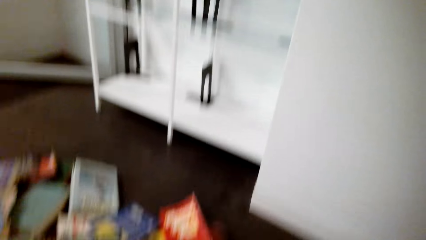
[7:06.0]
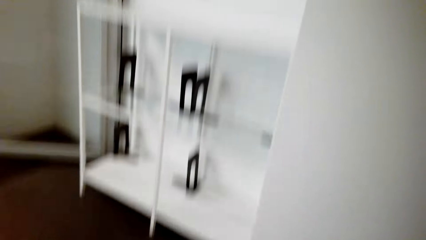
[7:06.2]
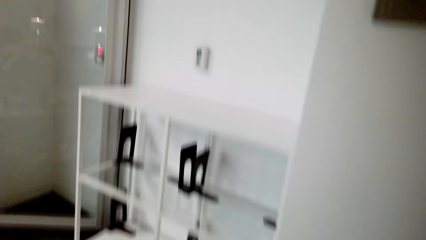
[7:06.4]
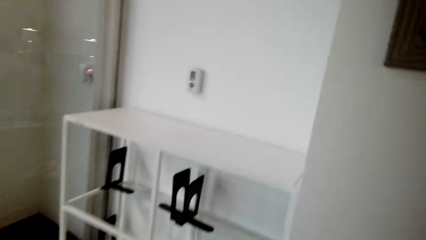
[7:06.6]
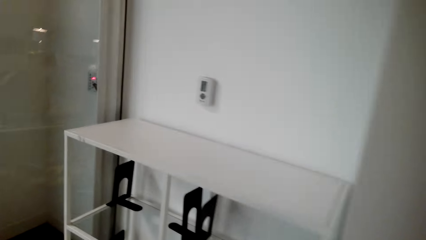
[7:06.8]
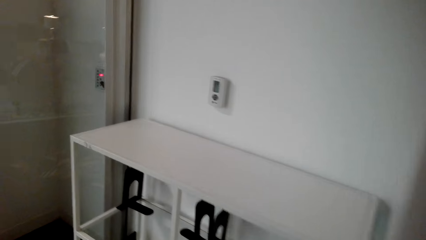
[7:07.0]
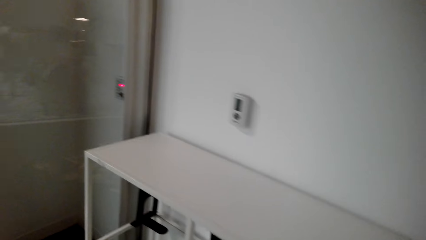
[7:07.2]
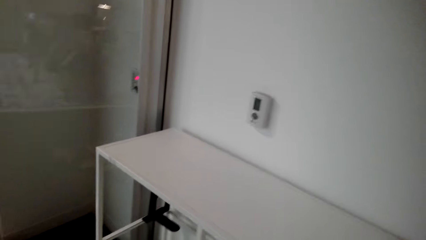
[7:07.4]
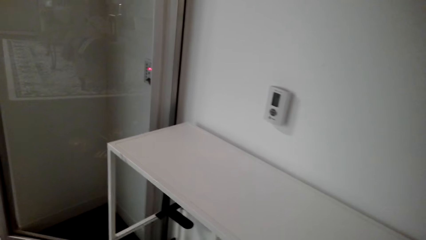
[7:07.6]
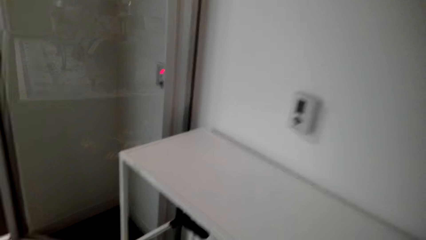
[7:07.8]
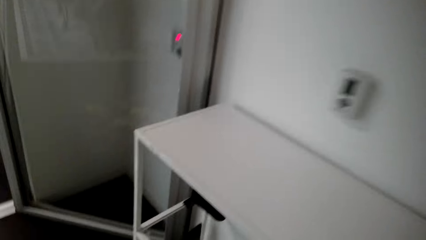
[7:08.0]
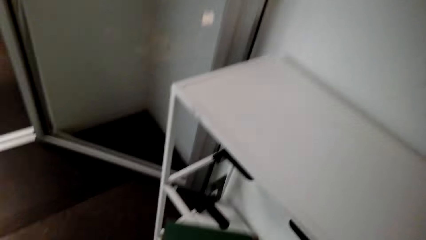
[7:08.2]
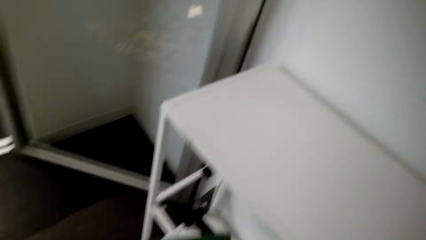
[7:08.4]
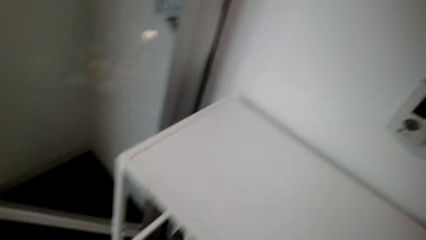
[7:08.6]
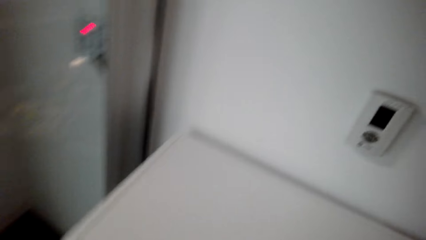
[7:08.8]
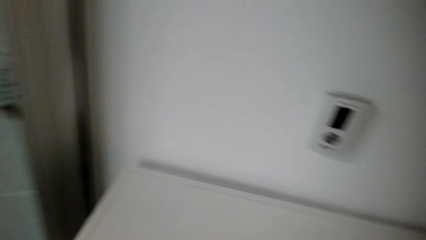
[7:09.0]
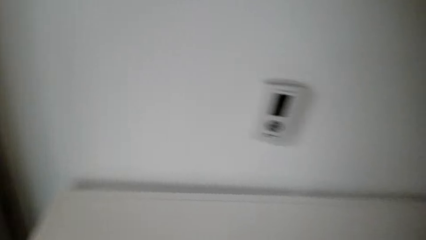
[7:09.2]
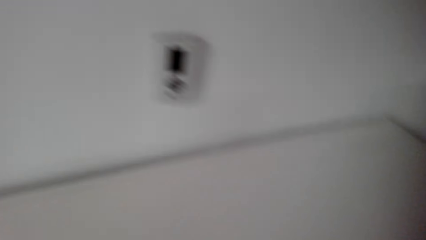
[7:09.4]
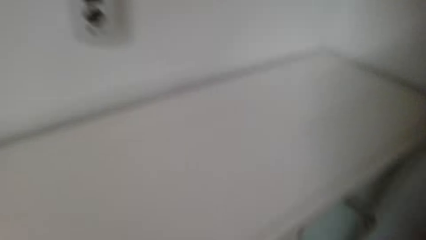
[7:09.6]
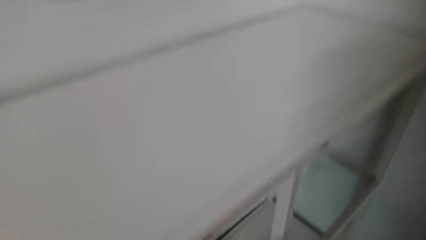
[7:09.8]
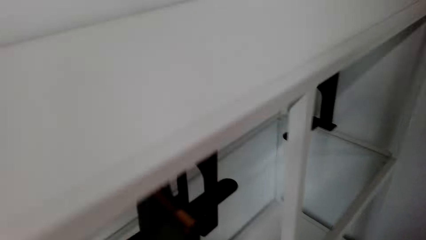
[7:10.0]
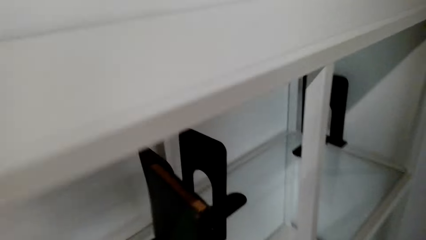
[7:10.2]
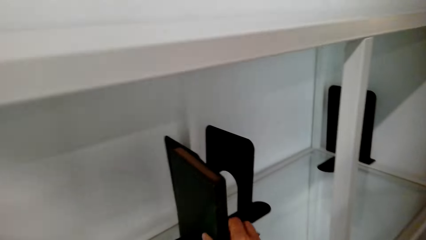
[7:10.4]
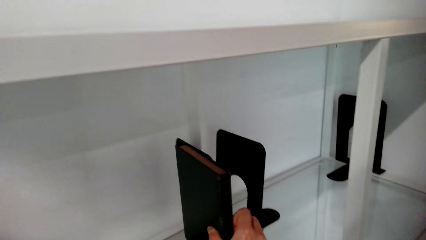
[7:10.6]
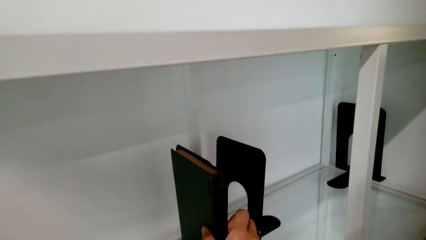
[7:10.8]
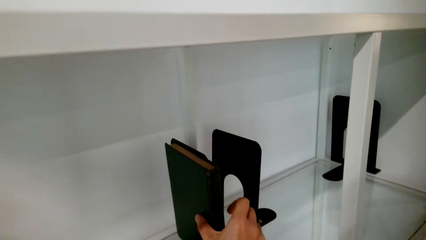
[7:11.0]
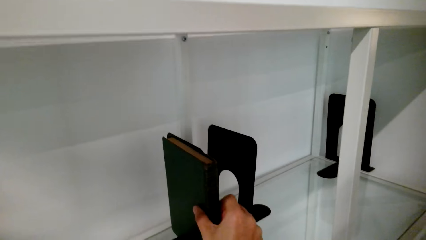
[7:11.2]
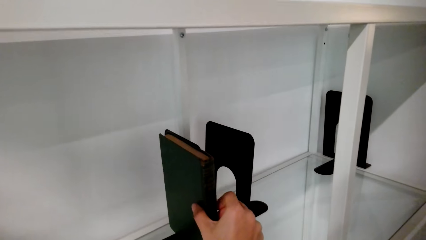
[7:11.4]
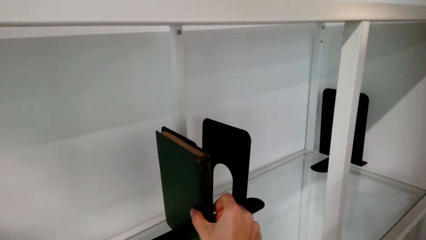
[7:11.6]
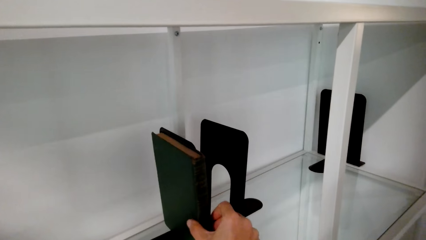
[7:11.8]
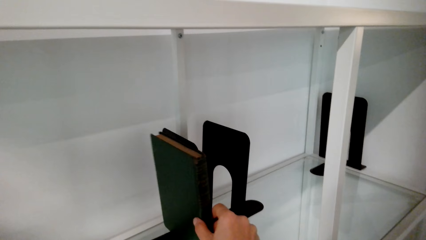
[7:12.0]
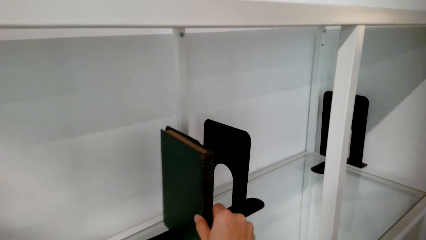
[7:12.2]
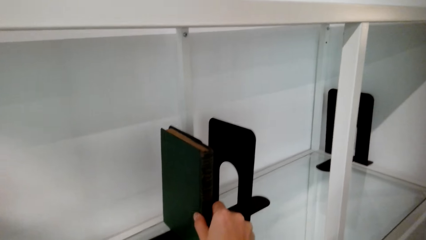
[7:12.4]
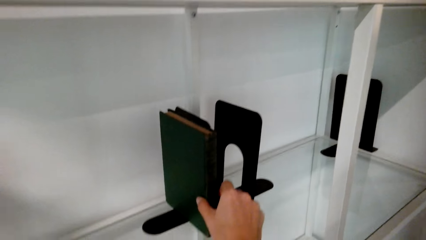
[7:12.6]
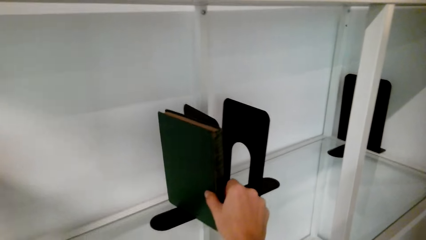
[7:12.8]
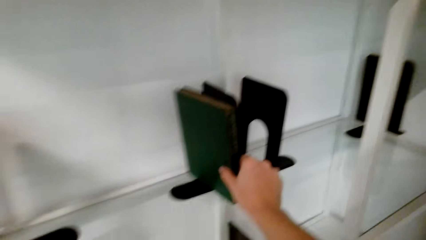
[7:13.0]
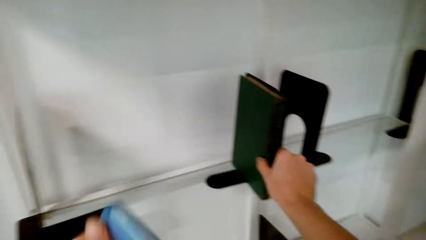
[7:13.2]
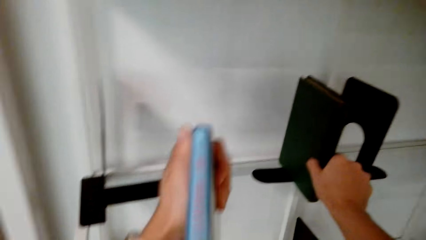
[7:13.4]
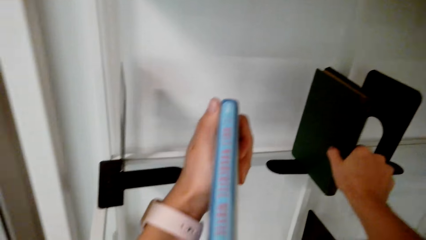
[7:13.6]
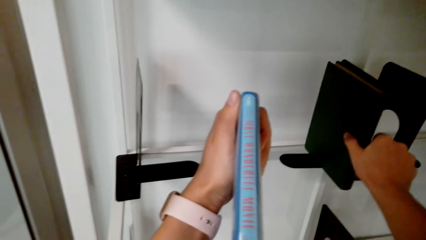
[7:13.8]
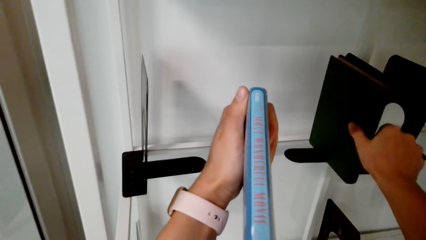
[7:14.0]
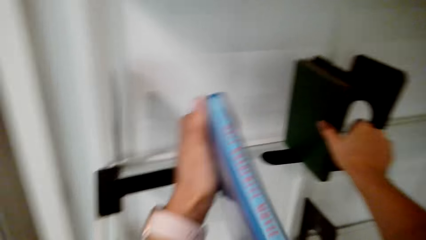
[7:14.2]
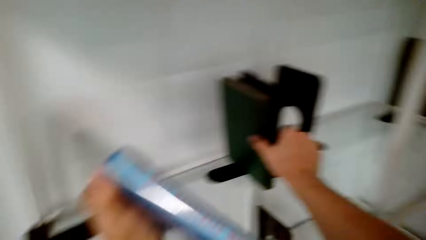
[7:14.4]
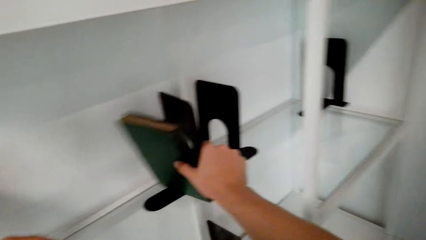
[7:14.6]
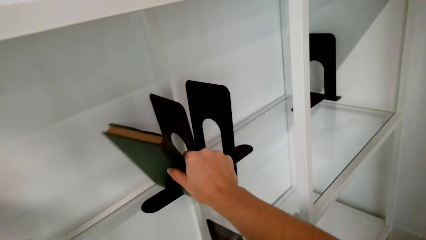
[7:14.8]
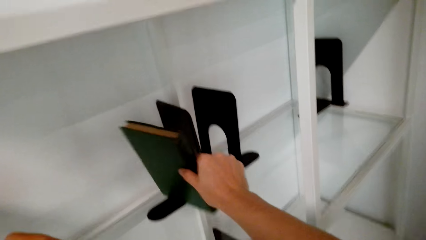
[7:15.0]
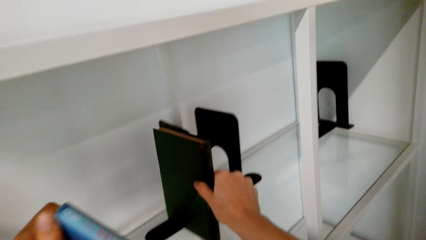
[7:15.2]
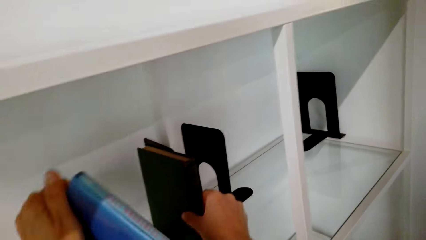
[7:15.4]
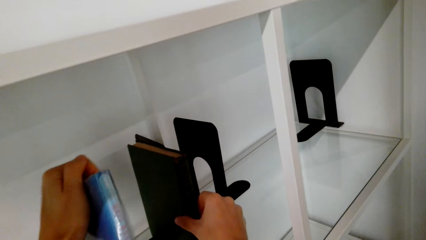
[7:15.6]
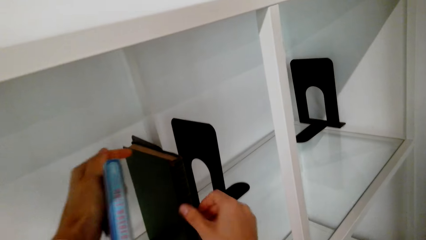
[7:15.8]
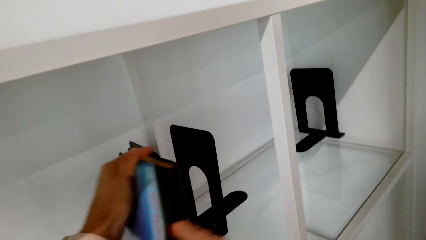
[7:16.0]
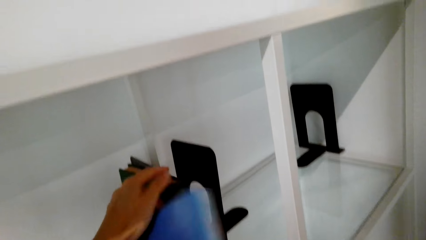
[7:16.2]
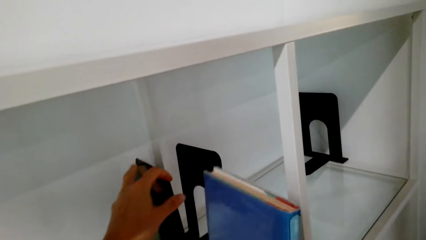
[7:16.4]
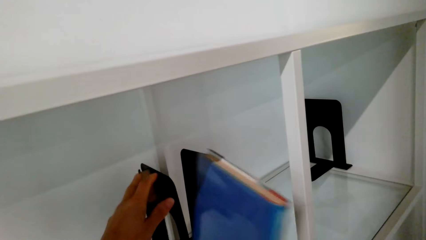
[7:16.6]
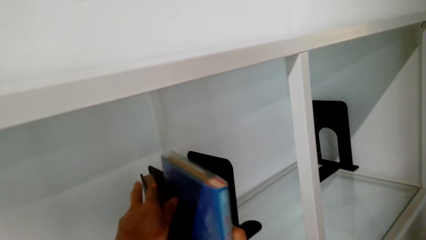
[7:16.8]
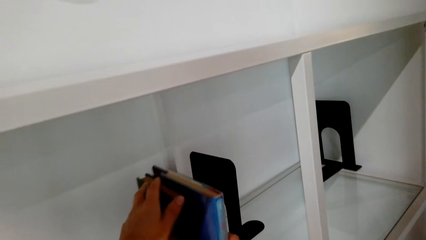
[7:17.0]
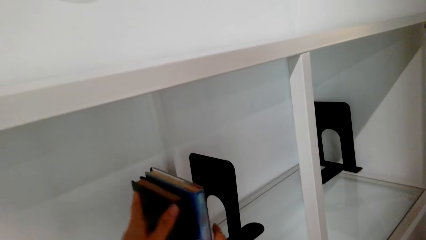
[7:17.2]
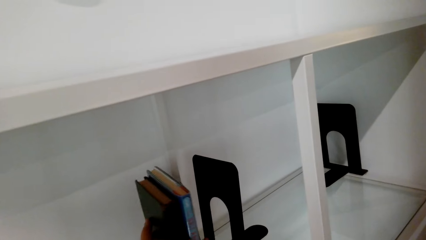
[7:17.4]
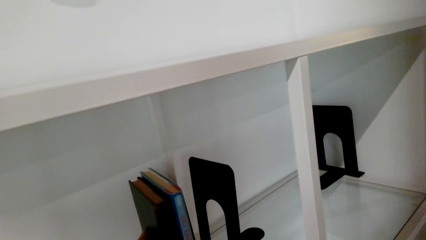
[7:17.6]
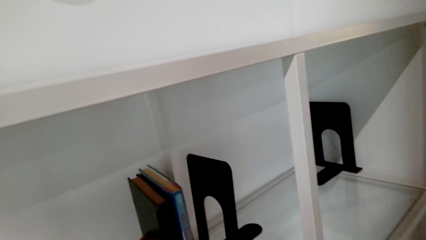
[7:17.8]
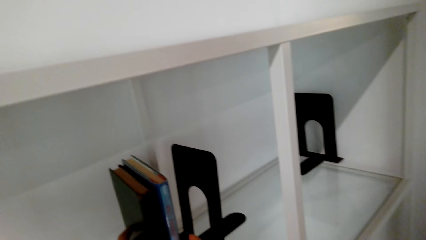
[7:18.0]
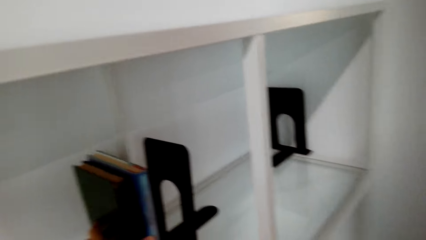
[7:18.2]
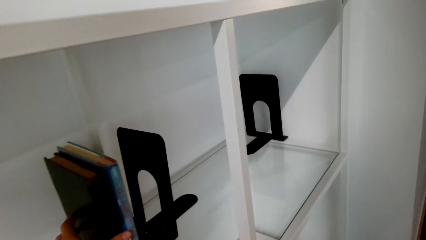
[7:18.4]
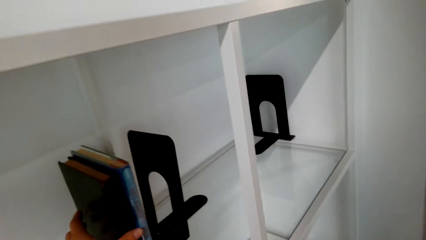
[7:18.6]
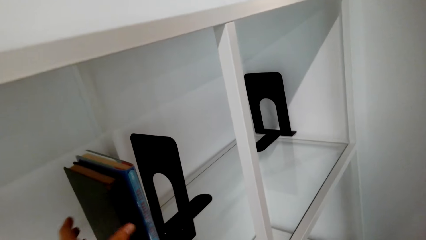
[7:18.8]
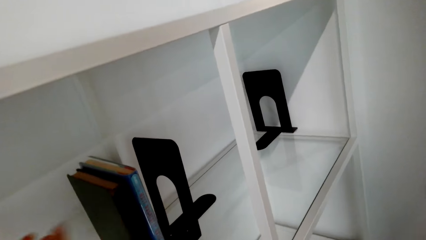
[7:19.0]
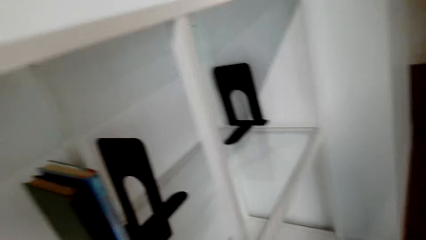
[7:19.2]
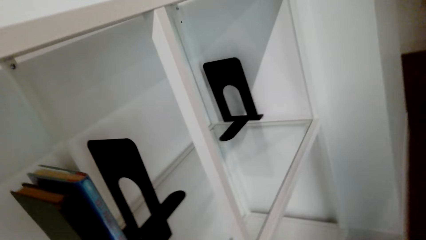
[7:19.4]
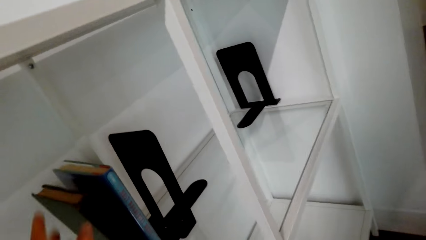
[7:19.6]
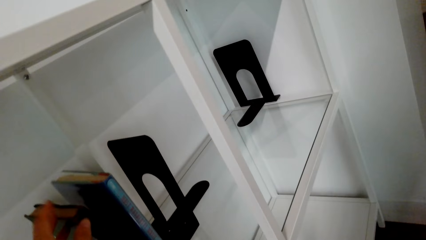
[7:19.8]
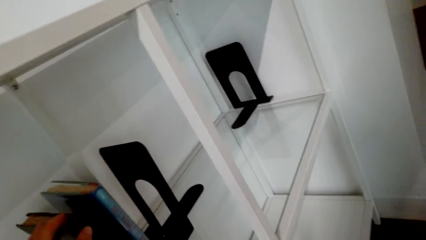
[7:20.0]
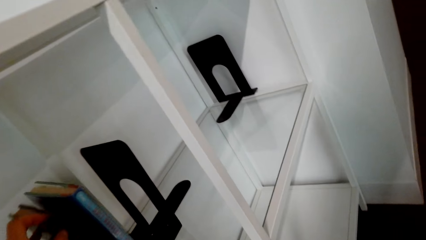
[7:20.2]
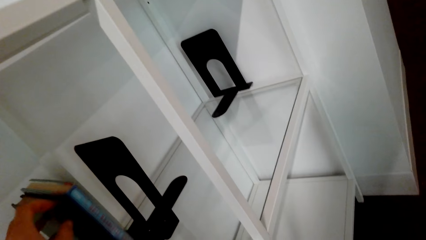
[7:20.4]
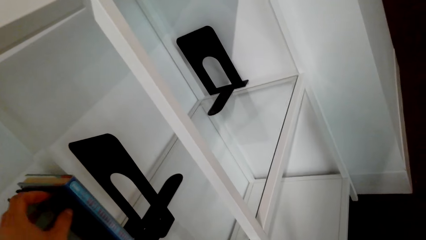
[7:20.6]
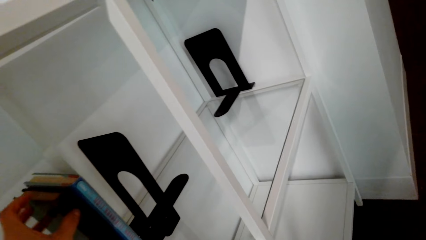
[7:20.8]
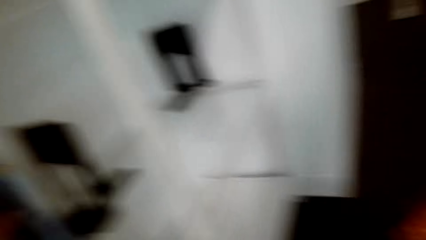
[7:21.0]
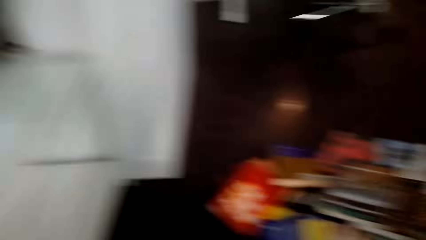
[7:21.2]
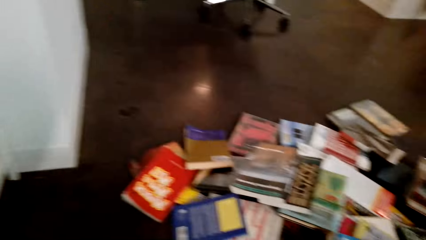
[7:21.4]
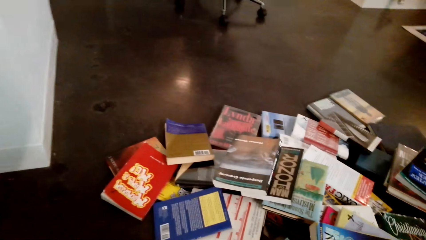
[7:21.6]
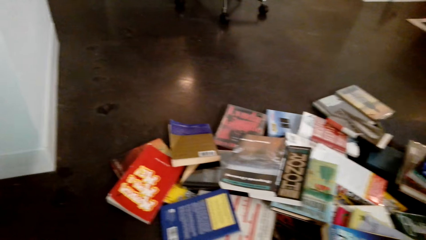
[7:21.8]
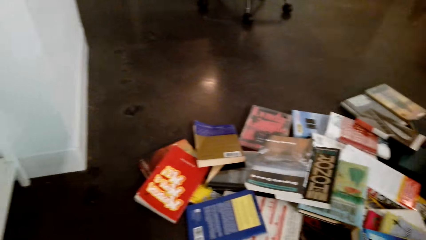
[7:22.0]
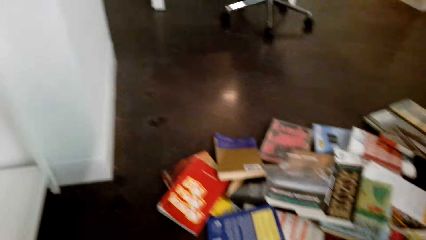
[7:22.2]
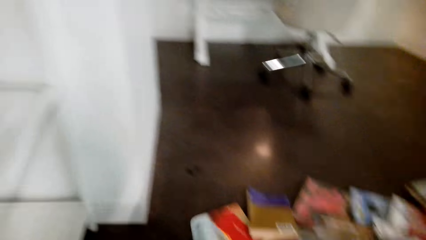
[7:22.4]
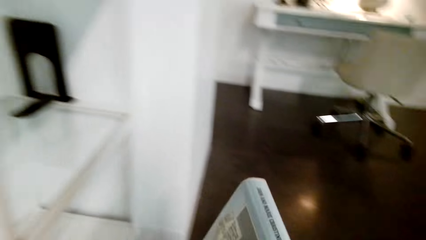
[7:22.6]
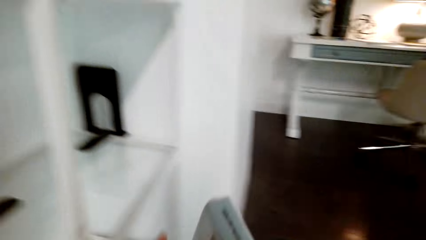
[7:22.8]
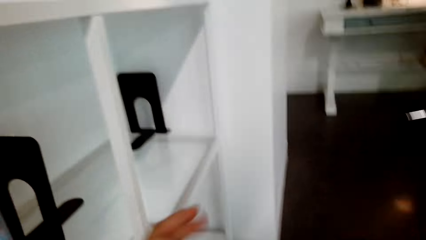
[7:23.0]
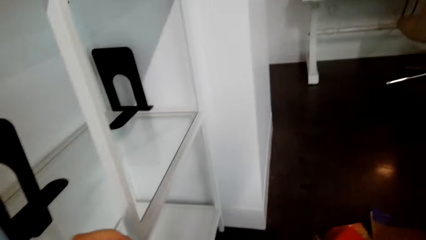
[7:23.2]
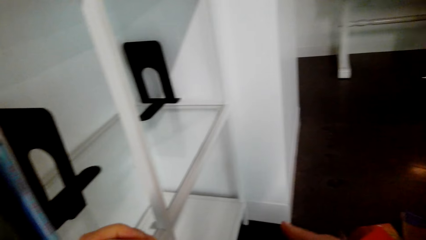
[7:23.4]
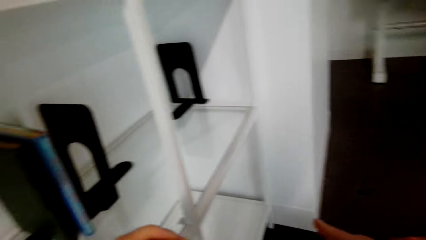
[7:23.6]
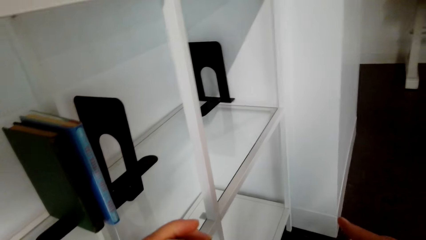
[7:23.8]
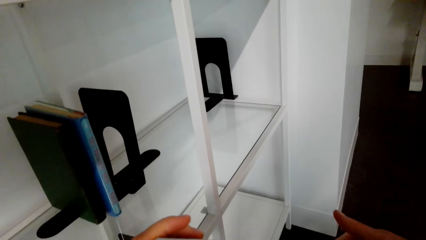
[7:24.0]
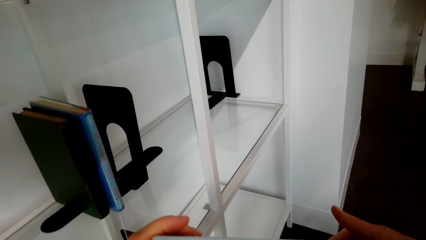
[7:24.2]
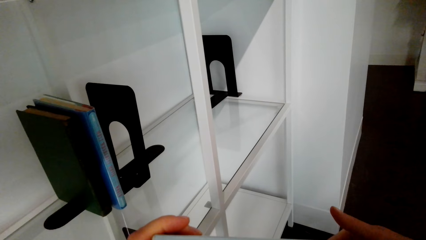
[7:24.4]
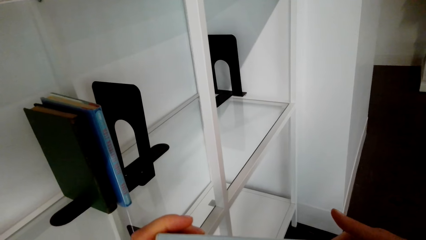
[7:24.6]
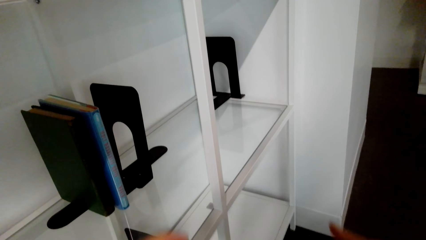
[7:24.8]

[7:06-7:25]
The camera wearer arranges the book in a shelf. They look at a book. They arrange the book in the shelf. They pick up a book.
